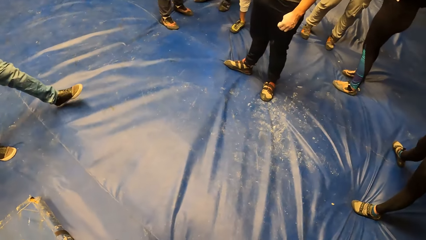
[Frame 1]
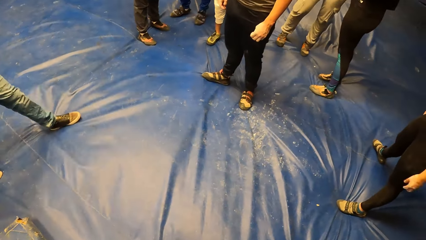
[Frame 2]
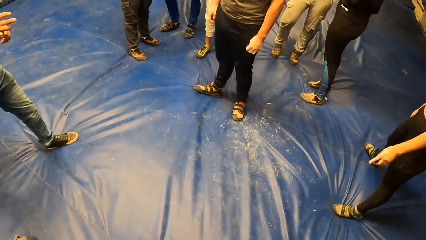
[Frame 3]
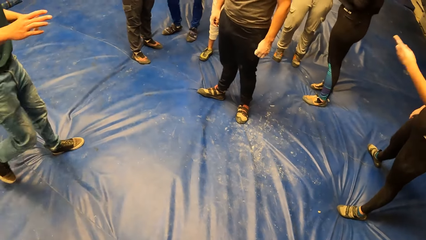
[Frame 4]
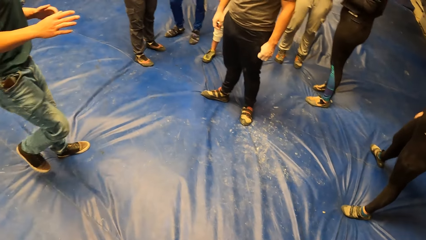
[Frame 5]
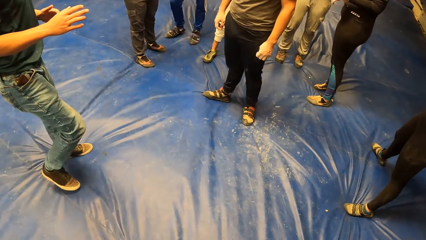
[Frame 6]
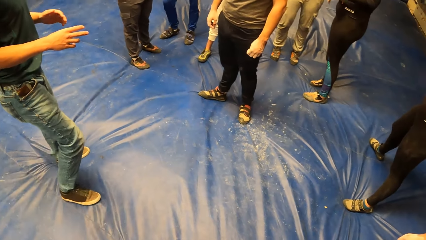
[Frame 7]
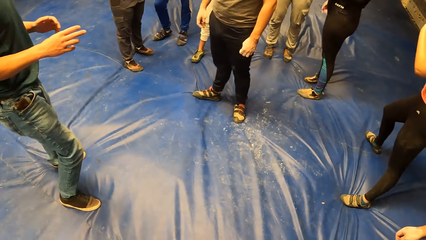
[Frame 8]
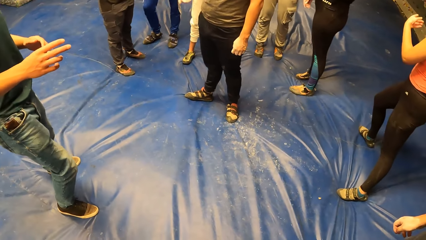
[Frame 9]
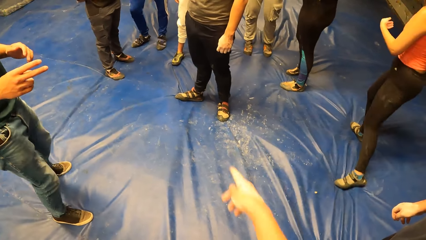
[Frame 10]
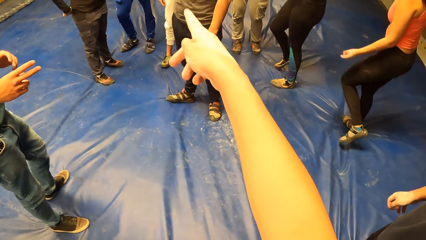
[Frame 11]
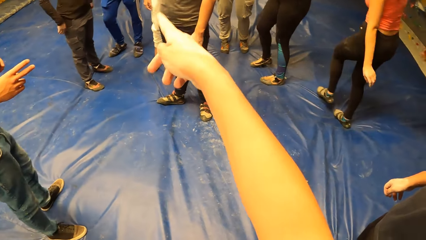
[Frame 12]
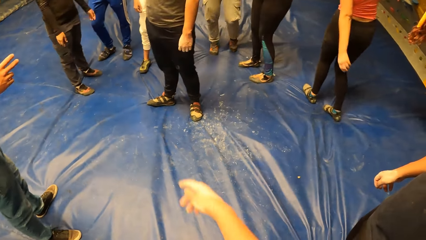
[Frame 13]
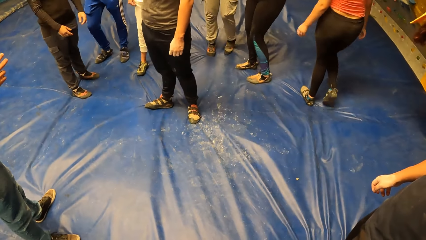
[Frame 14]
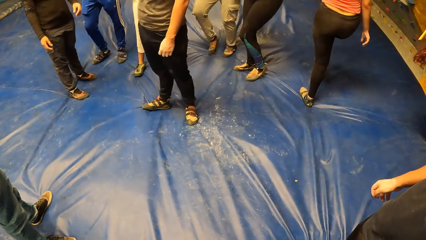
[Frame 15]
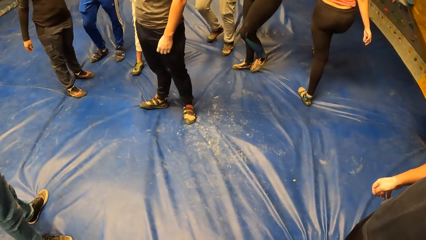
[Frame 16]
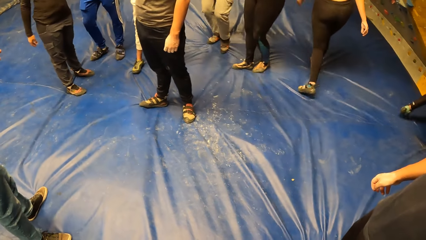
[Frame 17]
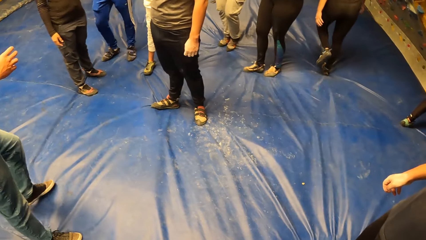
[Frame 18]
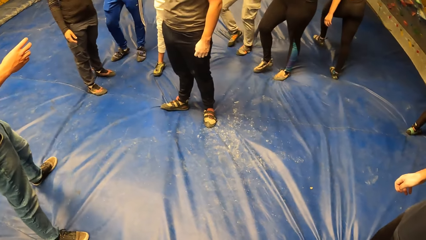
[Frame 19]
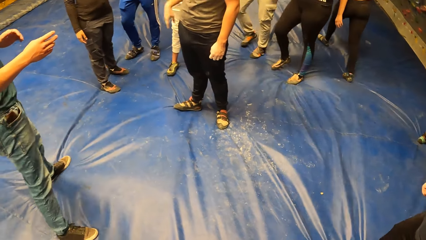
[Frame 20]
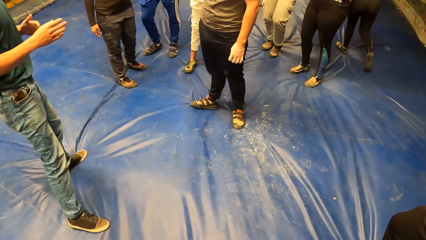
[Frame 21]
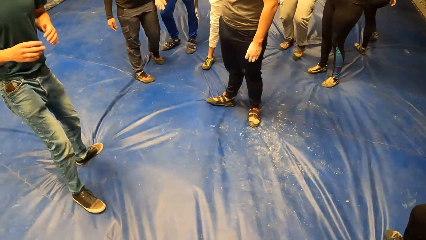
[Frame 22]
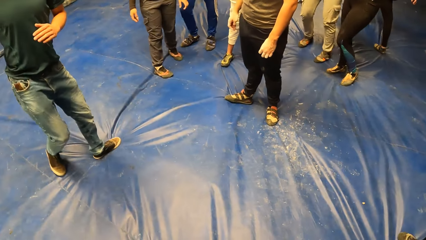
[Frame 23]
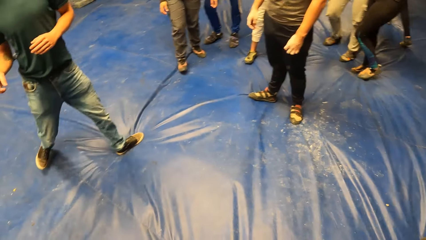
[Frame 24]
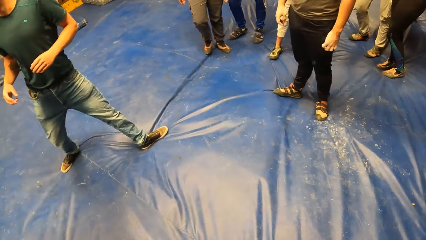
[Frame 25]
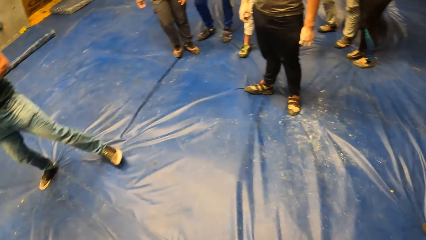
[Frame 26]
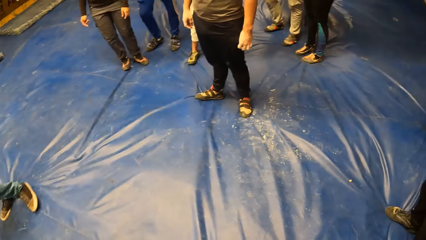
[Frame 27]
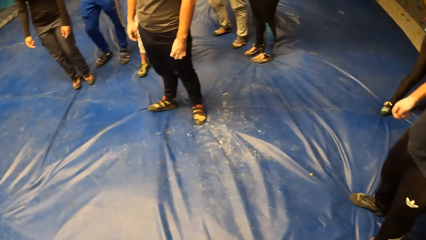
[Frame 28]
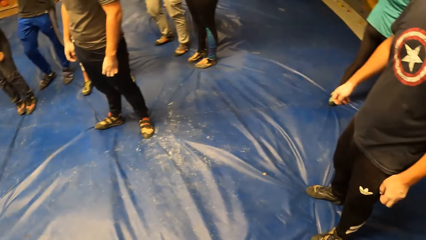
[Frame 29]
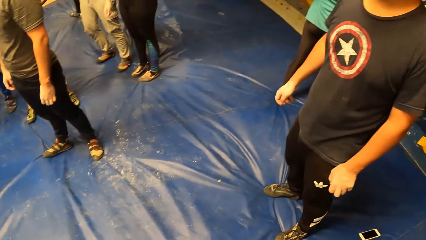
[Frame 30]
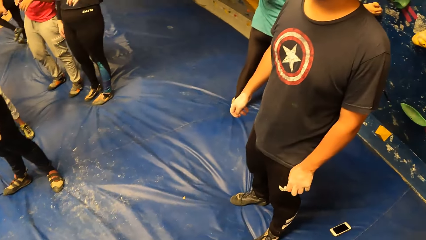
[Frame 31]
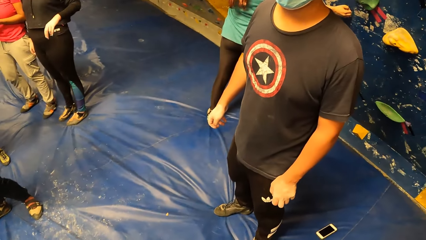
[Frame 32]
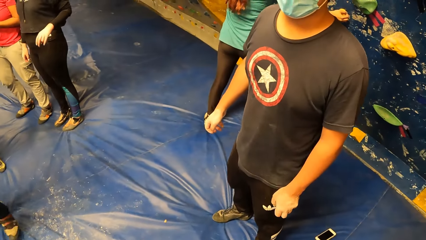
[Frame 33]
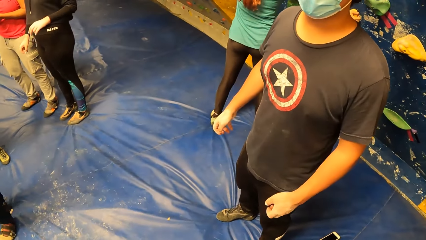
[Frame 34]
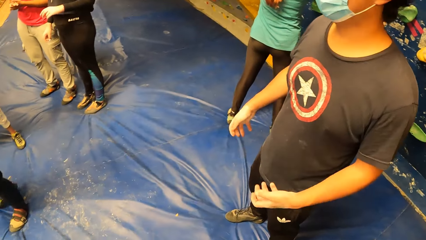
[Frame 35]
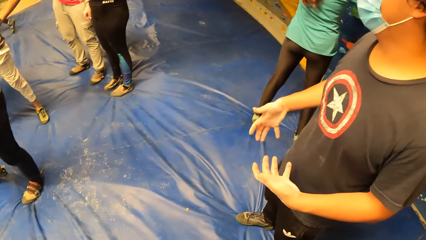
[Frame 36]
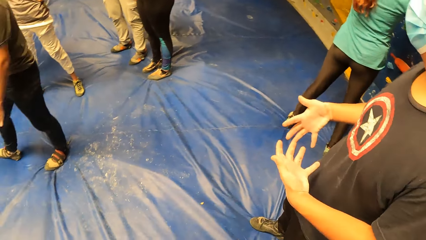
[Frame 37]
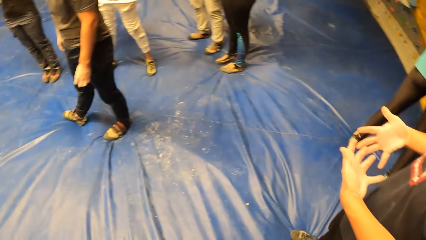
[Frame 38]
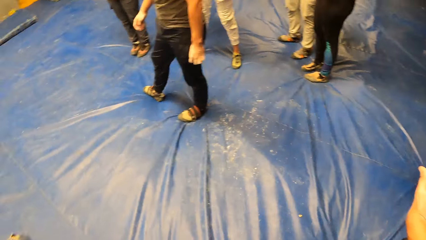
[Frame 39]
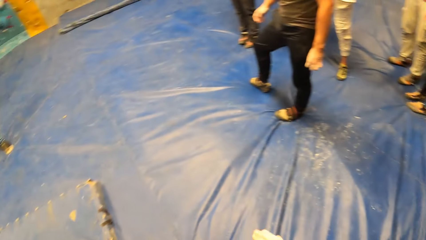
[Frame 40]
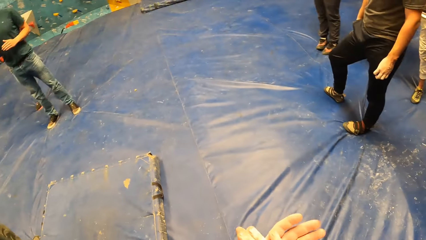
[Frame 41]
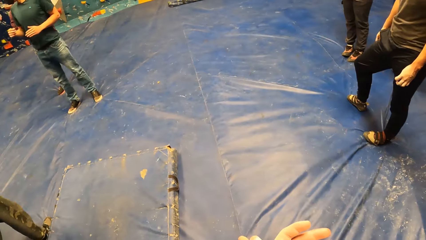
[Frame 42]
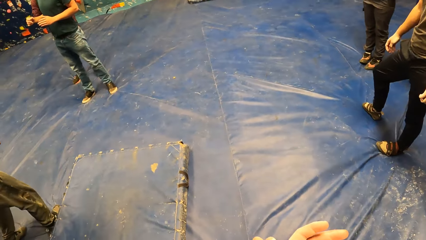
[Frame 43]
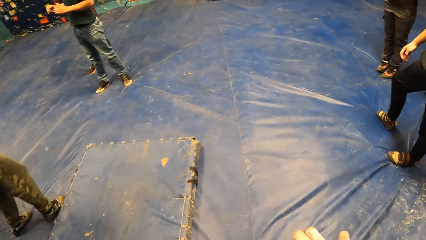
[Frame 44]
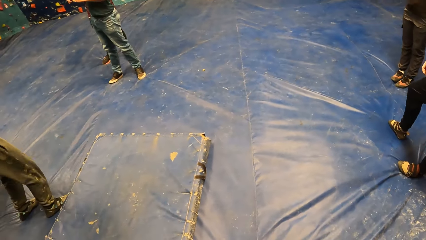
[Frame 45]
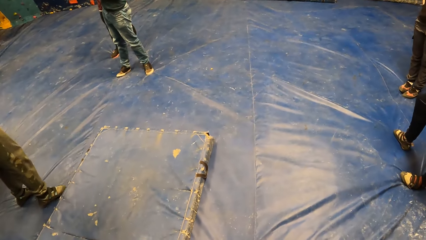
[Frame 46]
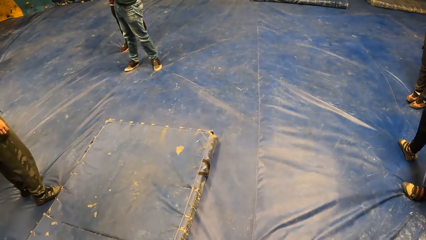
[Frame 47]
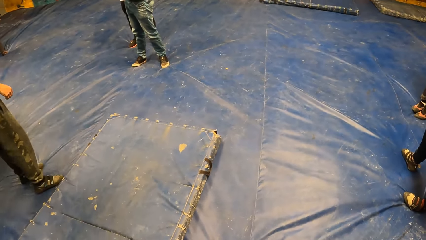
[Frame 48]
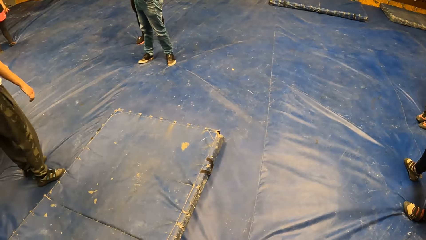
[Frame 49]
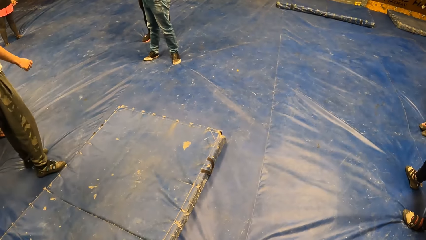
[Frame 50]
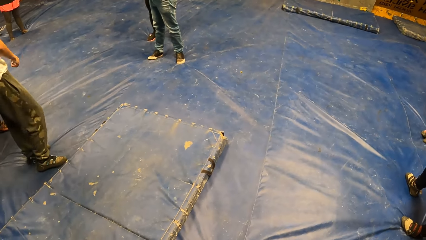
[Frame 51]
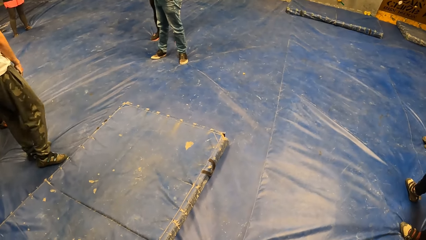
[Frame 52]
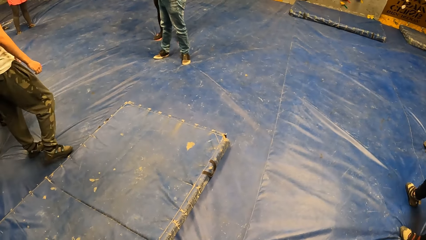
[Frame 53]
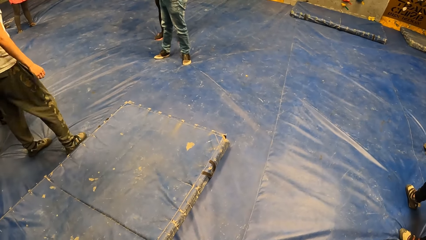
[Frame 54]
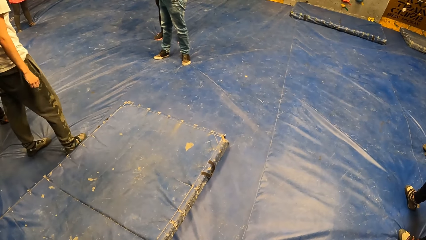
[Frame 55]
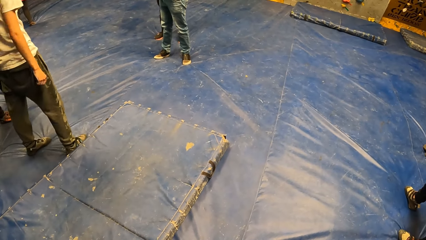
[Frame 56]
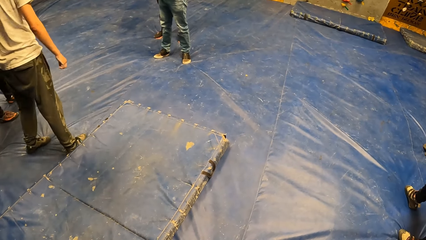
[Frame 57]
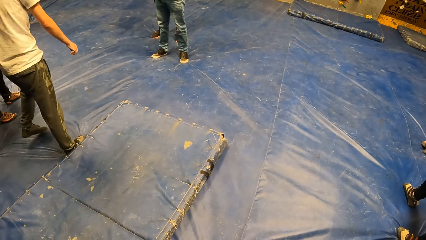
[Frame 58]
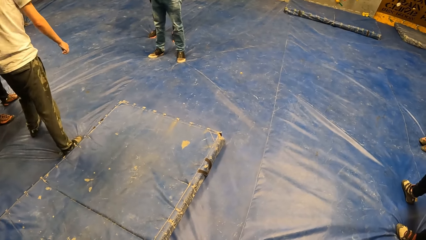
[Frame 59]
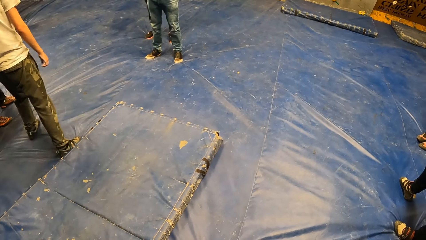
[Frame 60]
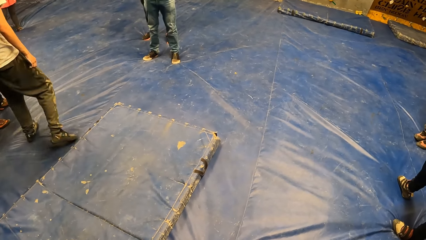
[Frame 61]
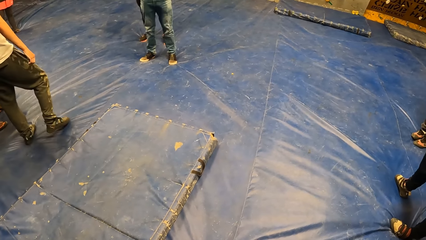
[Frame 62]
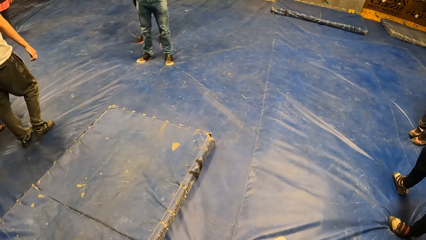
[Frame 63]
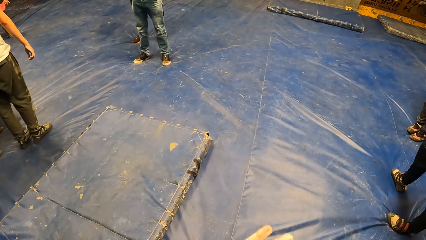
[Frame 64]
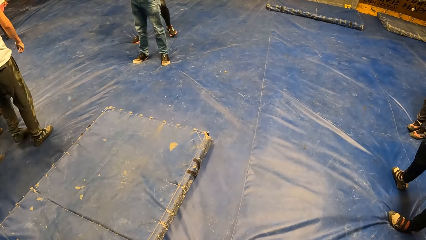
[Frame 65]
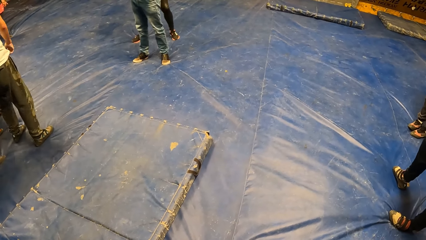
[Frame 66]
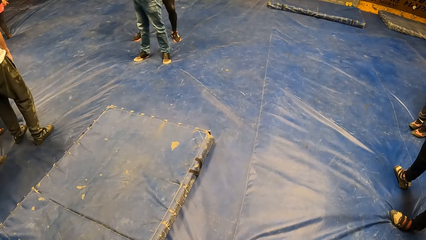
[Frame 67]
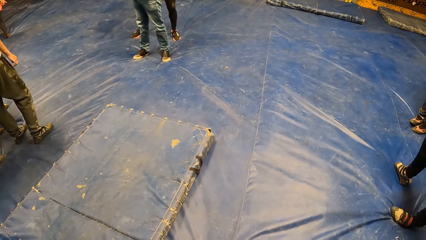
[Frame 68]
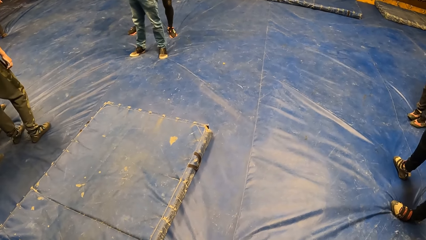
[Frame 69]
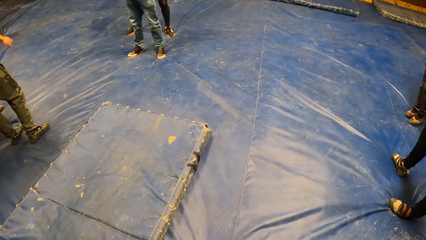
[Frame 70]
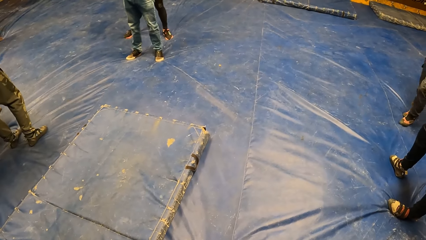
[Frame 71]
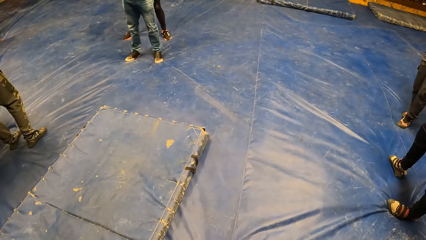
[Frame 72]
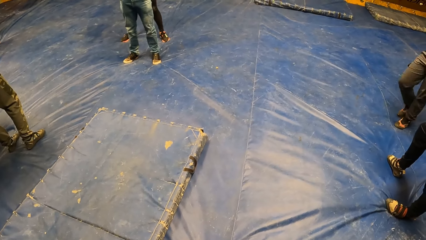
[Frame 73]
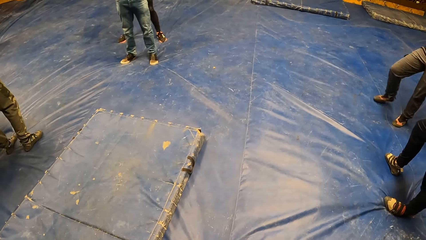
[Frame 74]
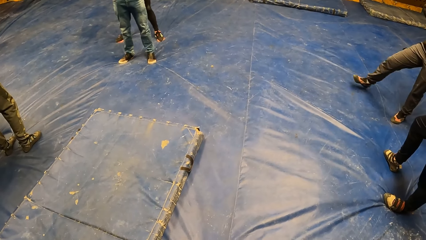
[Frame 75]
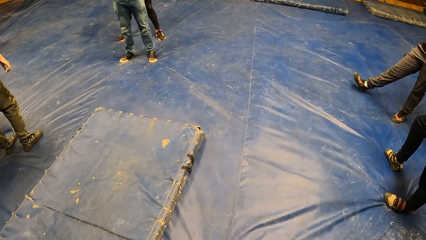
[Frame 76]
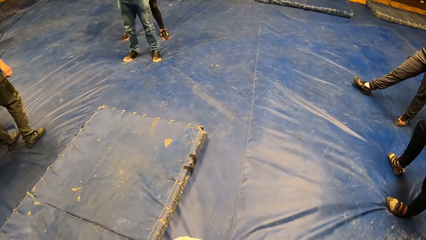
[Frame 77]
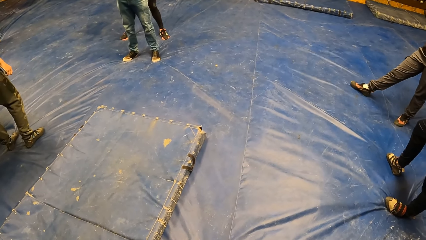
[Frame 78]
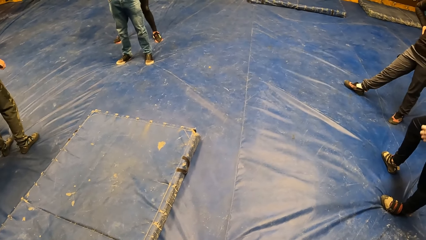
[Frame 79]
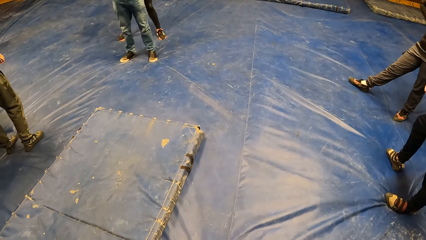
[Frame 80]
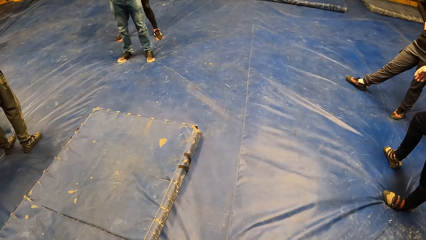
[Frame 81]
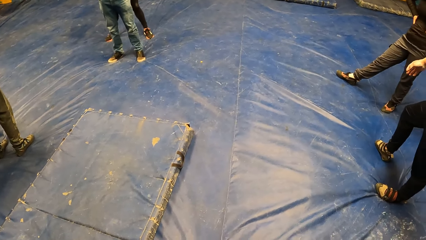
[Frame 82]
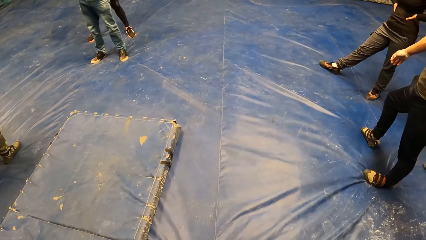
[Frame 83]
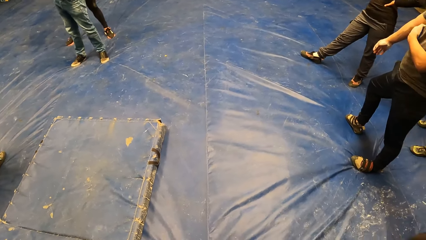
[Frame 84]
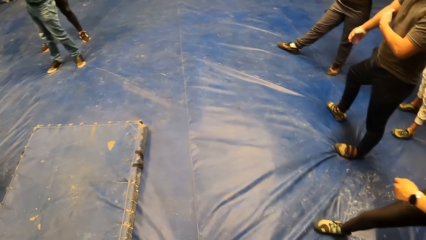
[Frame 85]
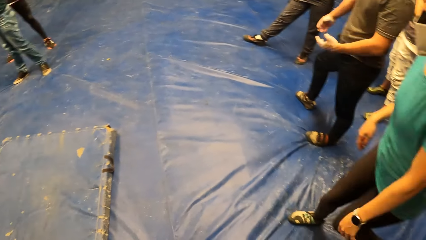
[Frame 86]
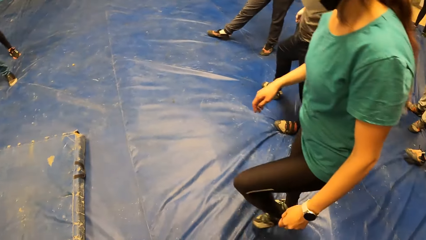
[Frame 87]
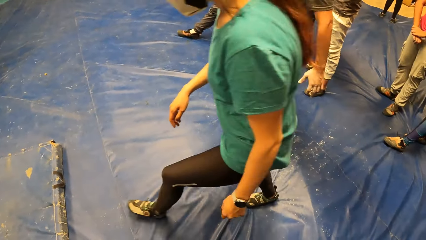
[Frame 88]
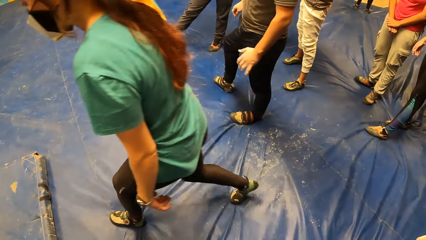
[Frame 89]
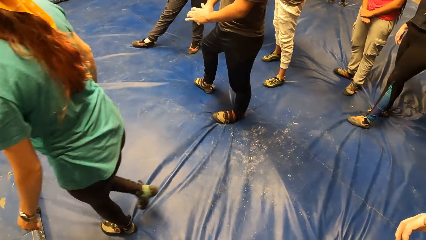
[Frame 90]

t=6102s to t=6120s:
An instructor interacts with the camera wearer and a group of people. The camera wearer raises her right hand. She points a finger. She looks around.
